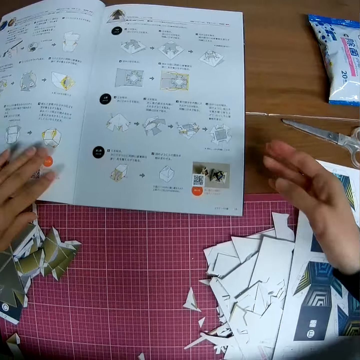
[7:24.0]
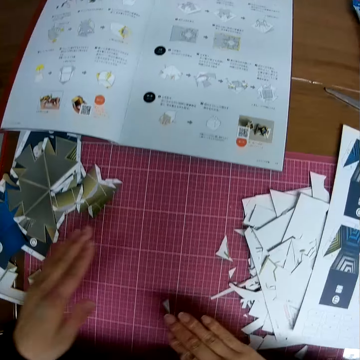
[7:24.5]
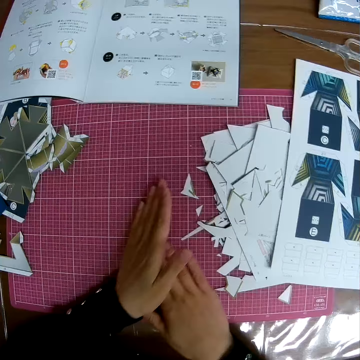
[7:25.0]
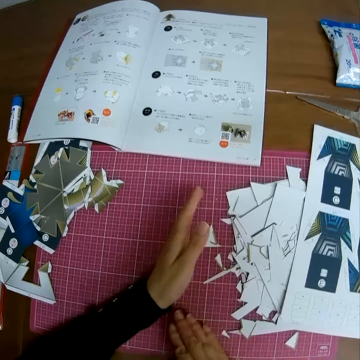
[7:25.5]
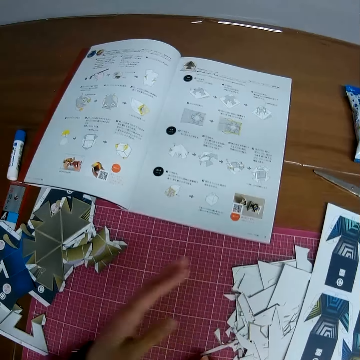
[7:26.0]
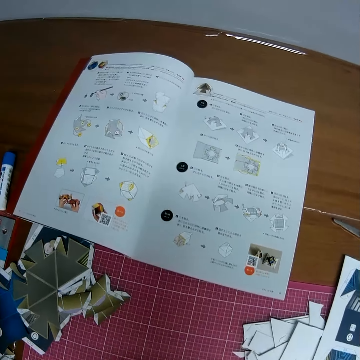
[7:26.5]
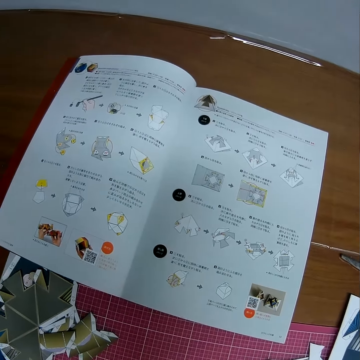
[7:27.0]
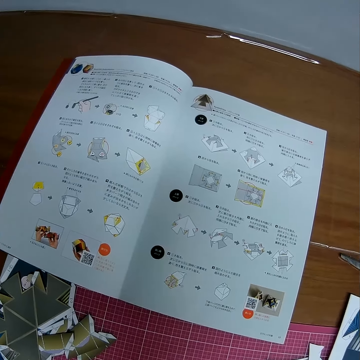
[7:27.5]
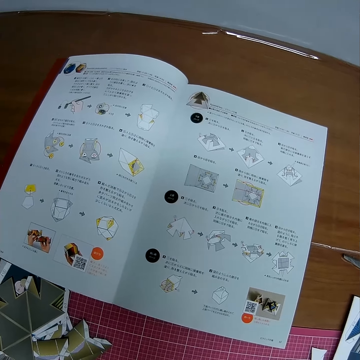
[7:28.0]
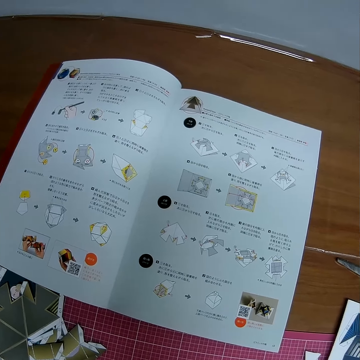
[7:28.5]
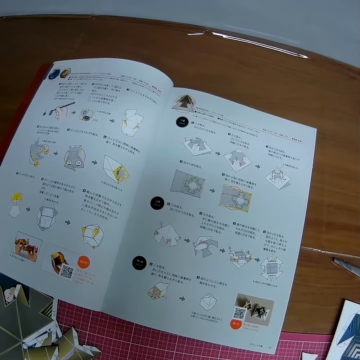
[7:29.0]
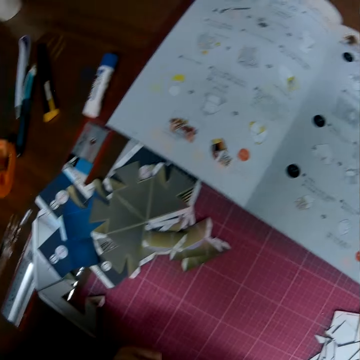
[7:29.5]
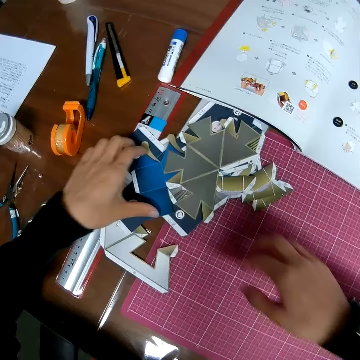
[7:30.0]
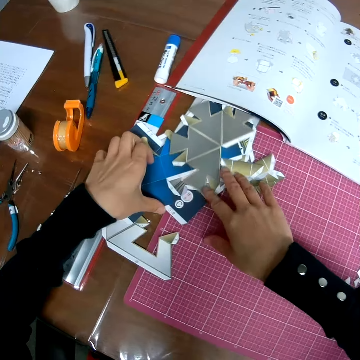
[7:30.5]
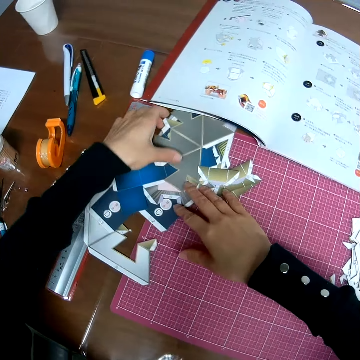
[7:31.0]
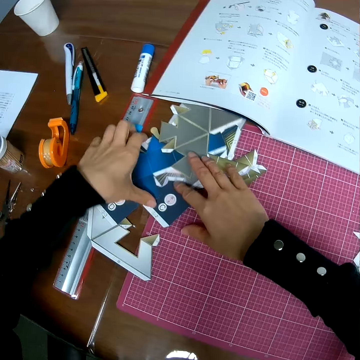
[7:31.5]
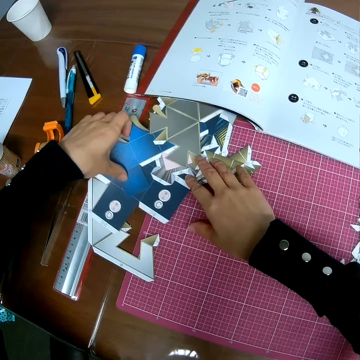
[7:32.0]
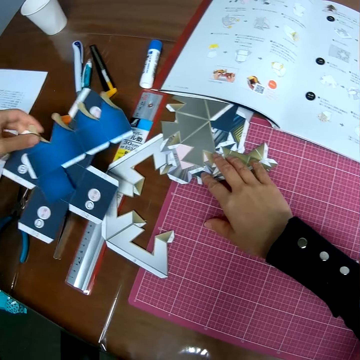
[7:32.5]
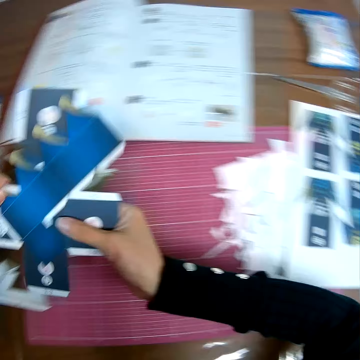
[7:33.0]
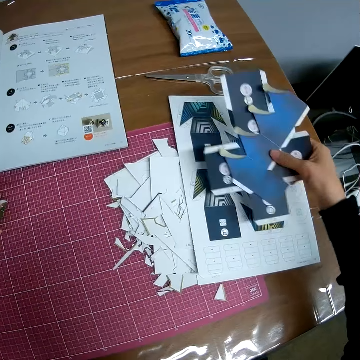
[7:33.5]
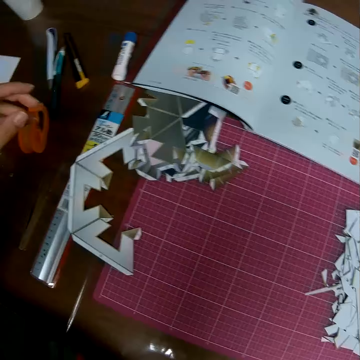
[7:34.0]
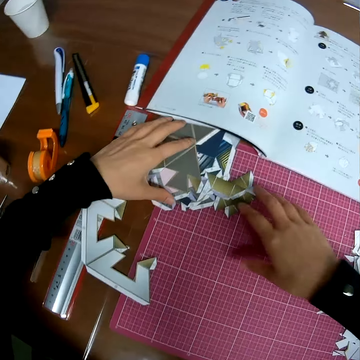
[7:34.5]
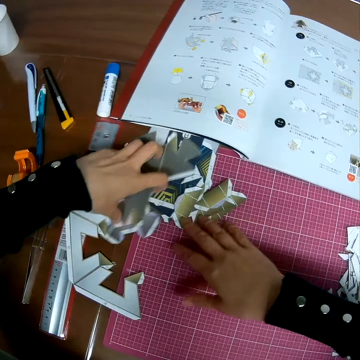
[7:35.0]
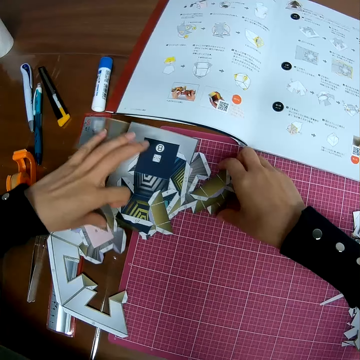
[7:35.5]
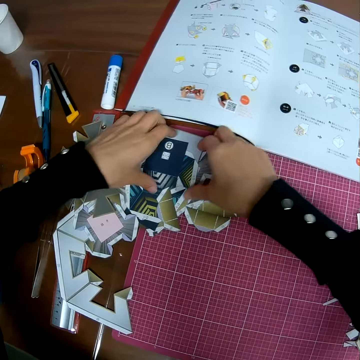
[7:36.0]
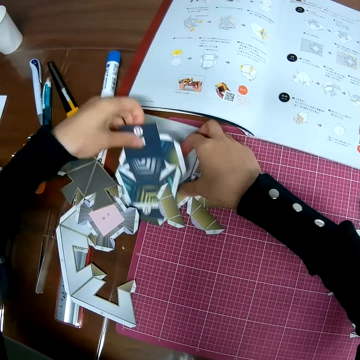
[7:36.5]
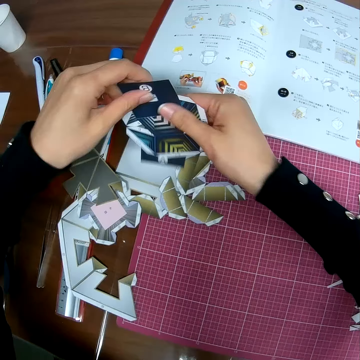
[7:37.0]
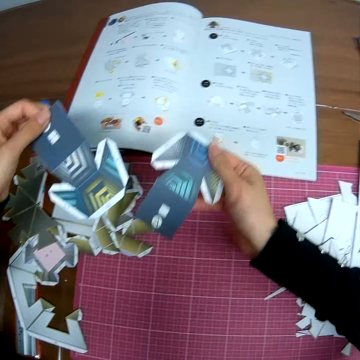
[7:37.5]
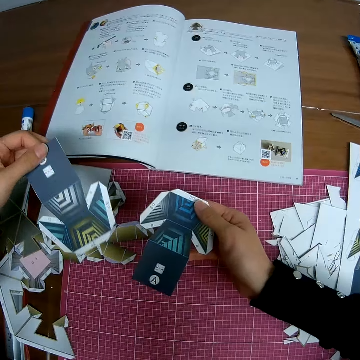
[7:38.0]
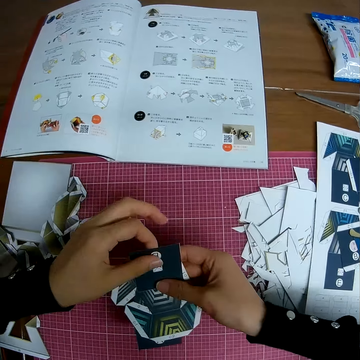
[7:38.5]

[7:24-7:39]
The camera wearer pulls the sketch book. He wipes the cutting mat with his hand. He moves the pieces of craft sheet on the self healing cutting mat. He reads from the book on the table. He packs the craft sheets on the self healing cutting mat. He touches the paper model. He takes the paper model. He puts down the paper model. He takes the paper model.

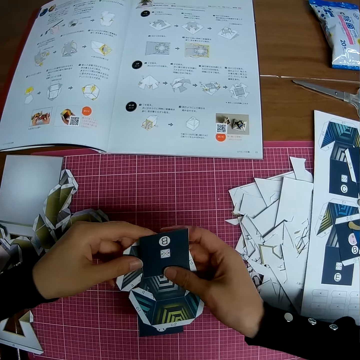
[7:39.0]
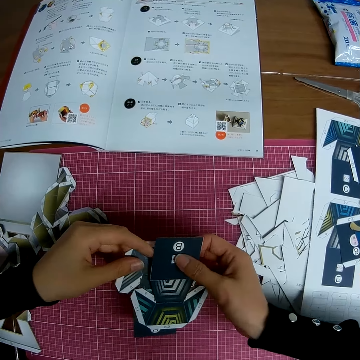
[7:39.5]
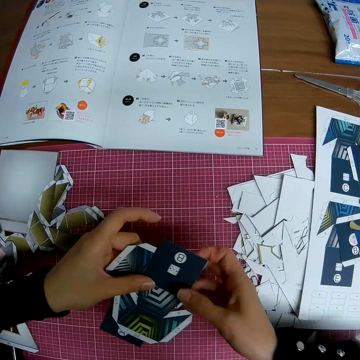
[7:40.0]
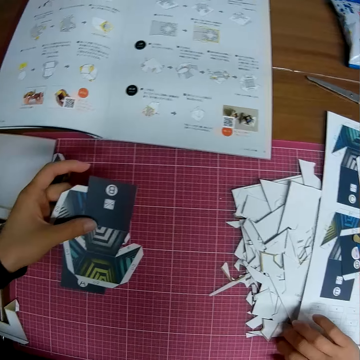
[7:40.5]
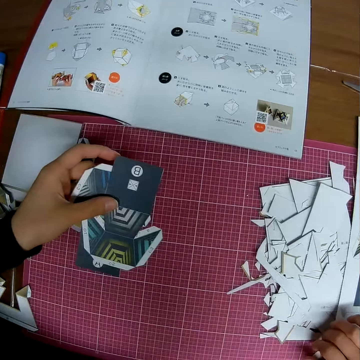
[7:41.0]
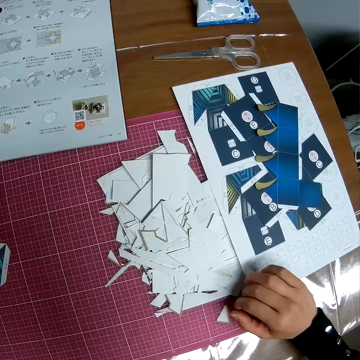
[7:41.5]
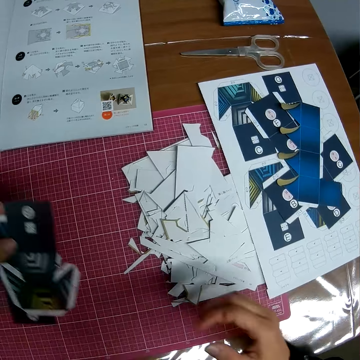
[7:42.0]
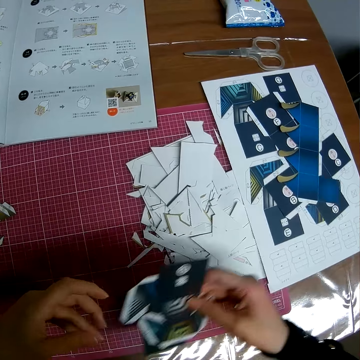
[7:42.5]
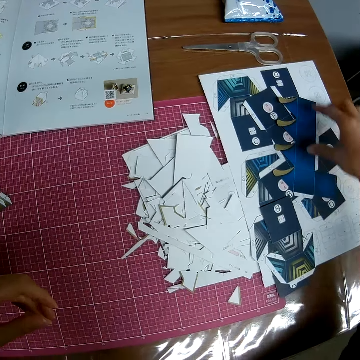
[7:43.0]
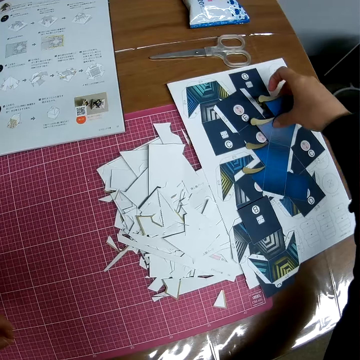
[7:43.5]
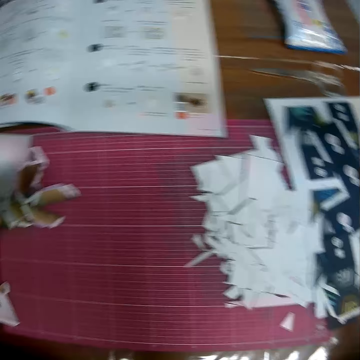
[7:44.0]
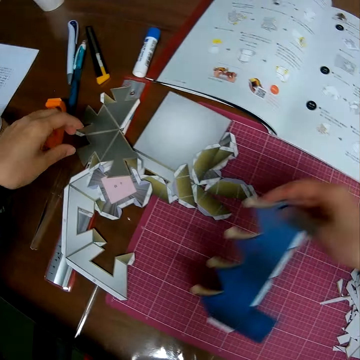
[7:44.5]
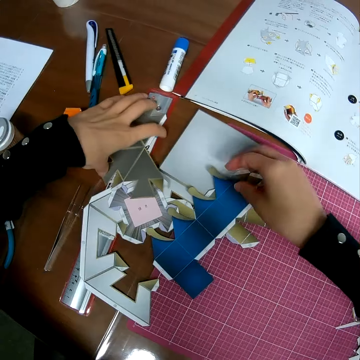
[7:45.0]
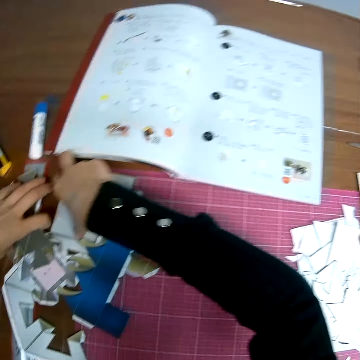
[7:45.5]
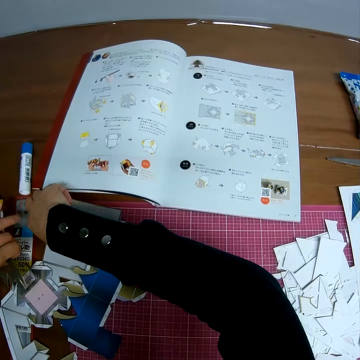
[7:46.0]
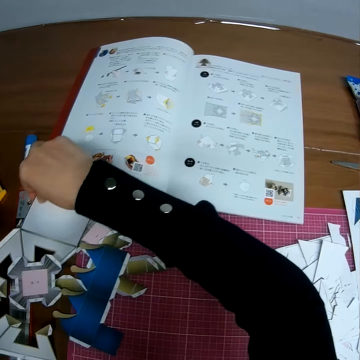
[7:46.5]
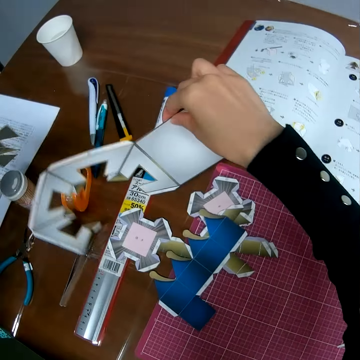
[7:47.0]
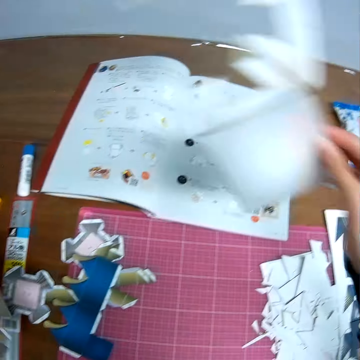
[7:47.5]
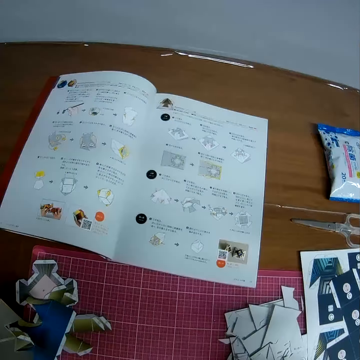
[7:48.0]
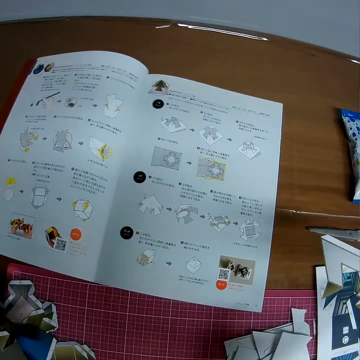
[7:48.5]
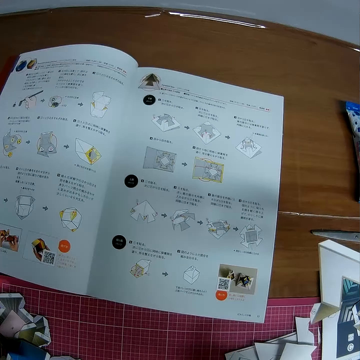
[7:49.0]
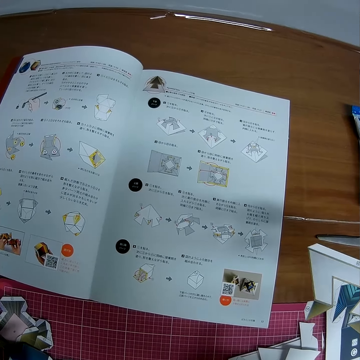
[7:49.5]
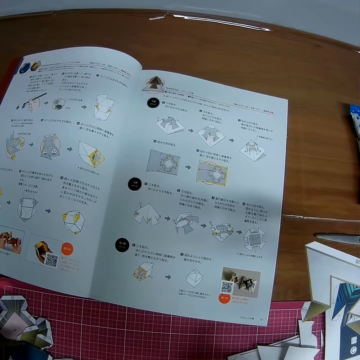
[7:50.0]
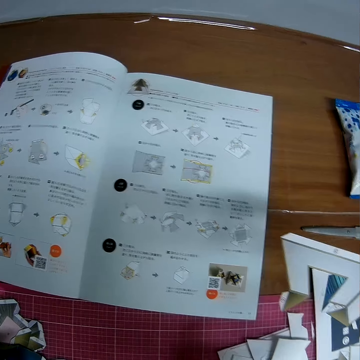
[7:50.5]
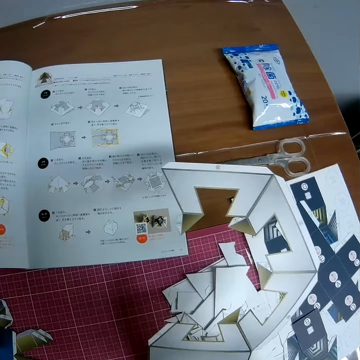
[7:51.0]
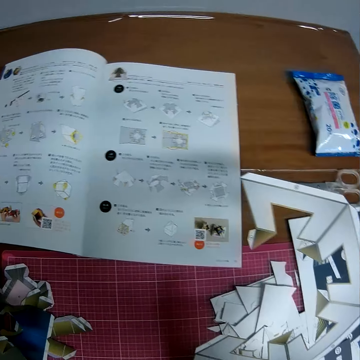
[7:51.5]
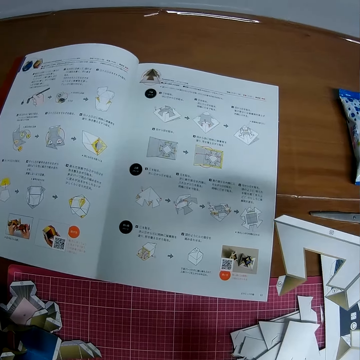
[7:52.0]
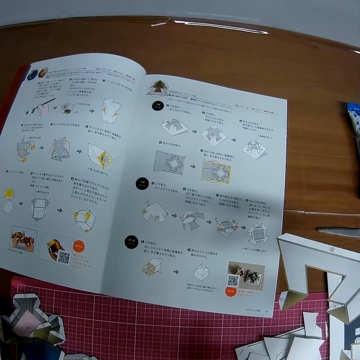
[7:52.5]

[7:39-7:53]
The camera wearer looks at the paper model. They push the paper model. They put down the paper model. They take the paper model. They put down the paper model. They take the paper model. They look at the sketch book.

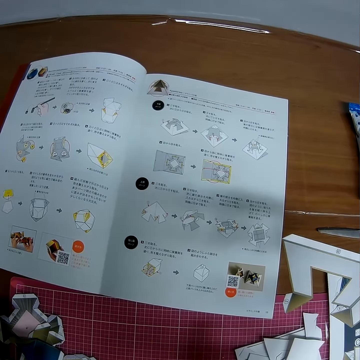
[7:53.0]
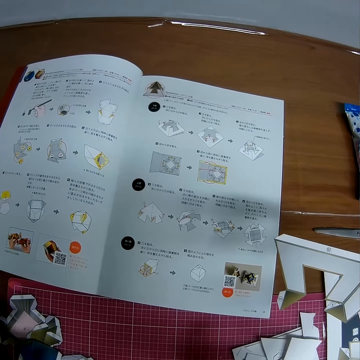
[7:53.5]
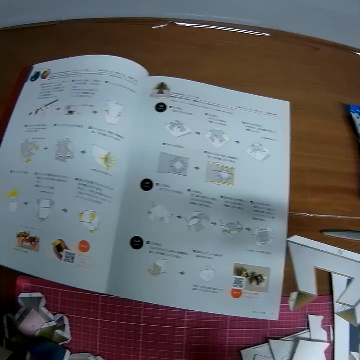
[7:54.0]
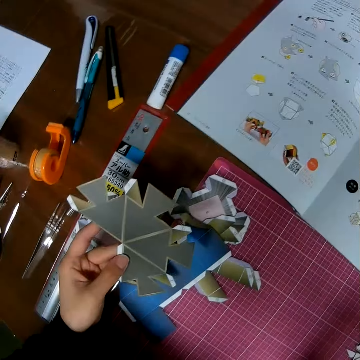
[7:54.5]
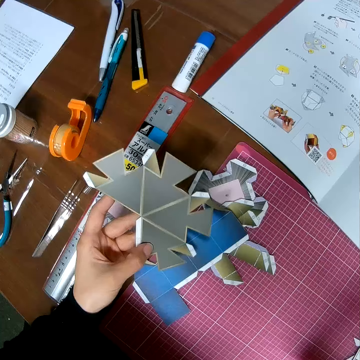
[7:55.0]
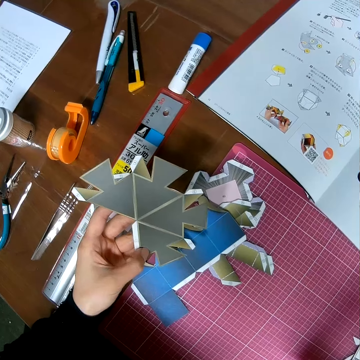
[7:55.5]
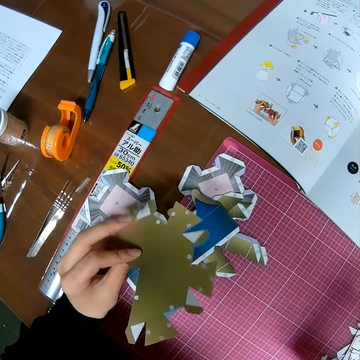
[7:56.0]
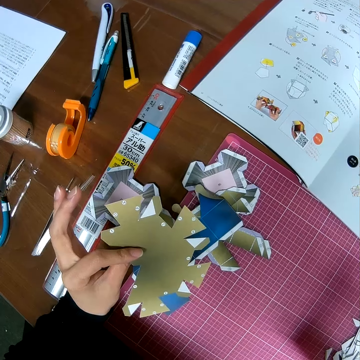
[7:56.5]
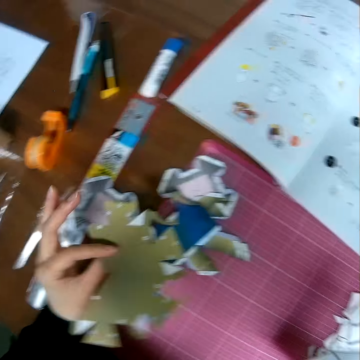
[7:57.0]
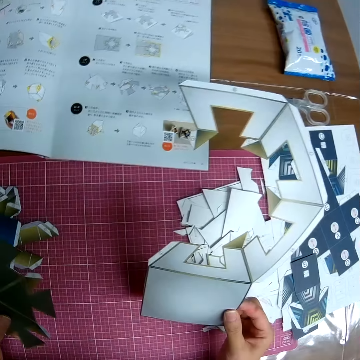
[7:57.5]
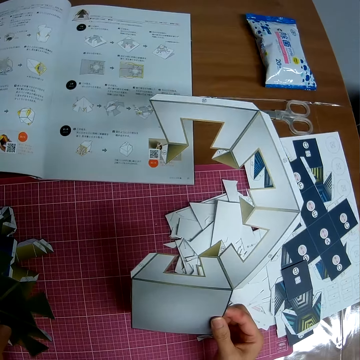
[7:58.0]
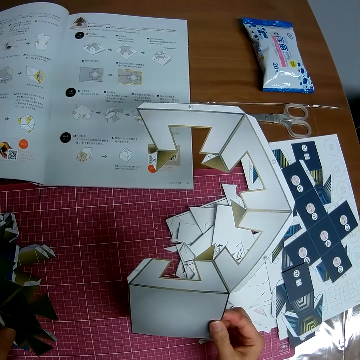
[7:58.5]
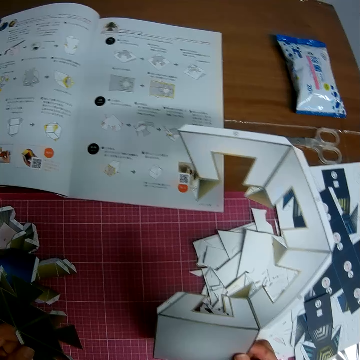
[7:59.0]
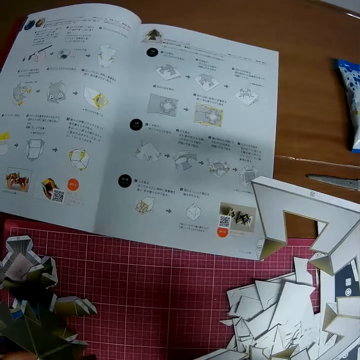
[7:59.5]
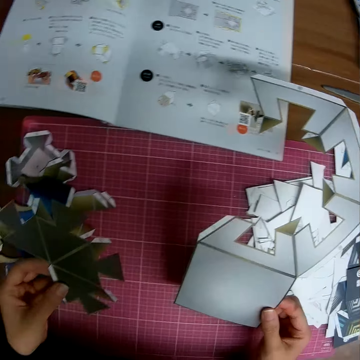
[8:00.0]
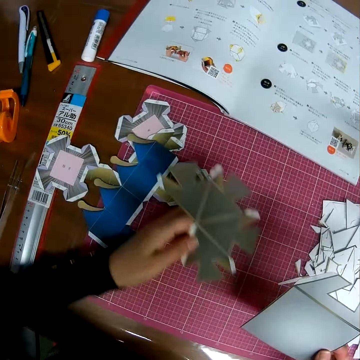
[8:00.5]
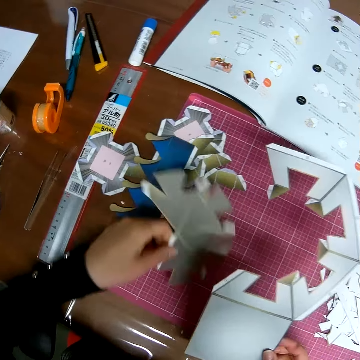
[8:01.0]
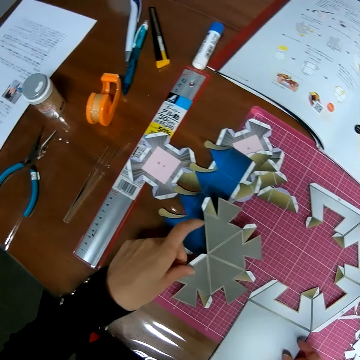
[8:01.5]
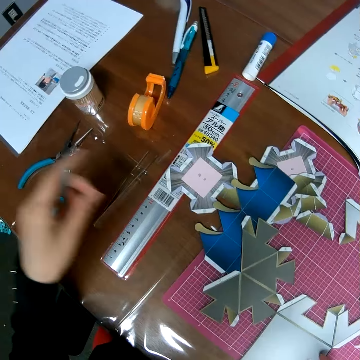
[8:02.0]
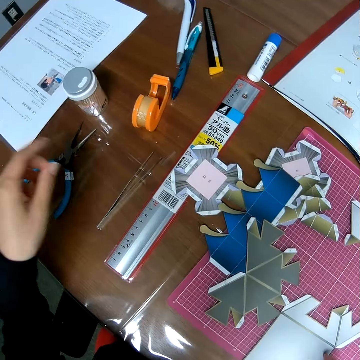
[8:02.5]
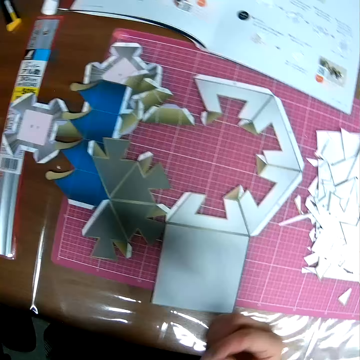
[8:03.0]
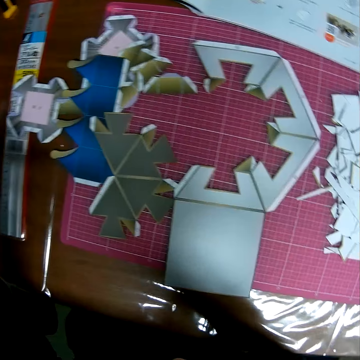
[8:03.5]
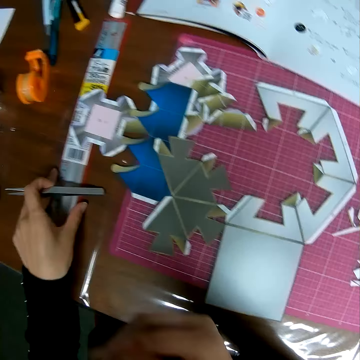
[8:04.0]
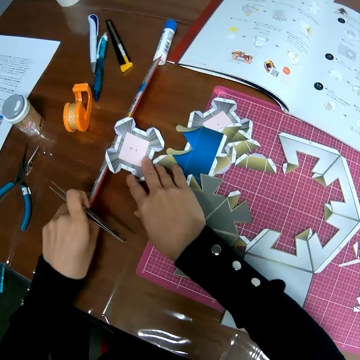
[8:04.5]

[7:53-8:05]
The camera wearer looks at the paper model. They turn the paper model. They look at the paper model. They put down the paper model. They pick up a picker on the table. They pick up a nylon of a ruler on the table.
